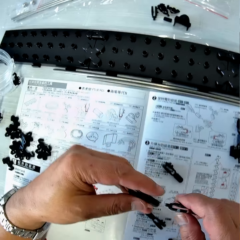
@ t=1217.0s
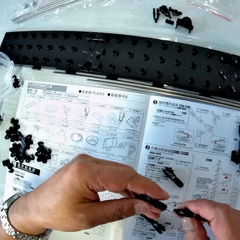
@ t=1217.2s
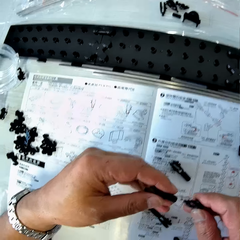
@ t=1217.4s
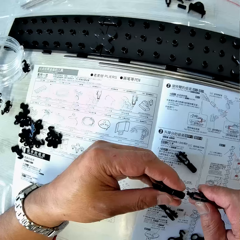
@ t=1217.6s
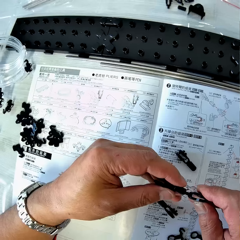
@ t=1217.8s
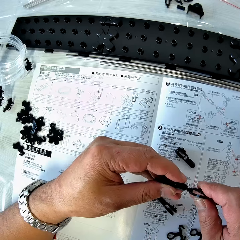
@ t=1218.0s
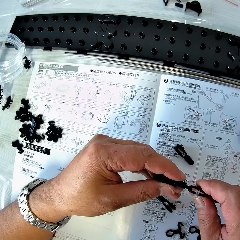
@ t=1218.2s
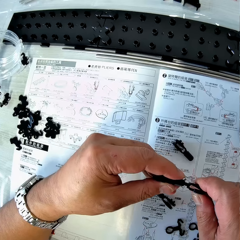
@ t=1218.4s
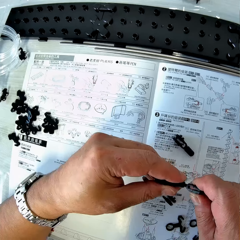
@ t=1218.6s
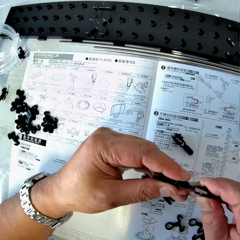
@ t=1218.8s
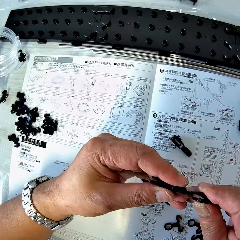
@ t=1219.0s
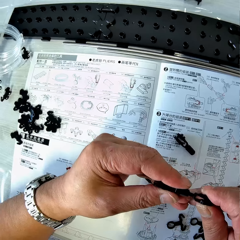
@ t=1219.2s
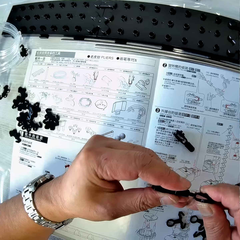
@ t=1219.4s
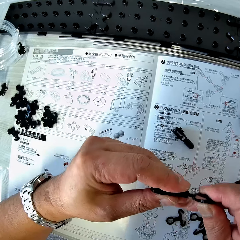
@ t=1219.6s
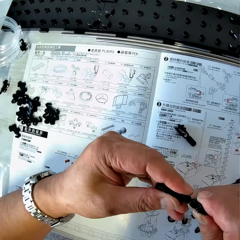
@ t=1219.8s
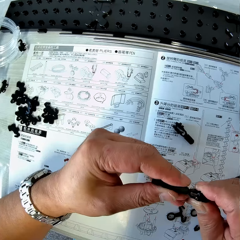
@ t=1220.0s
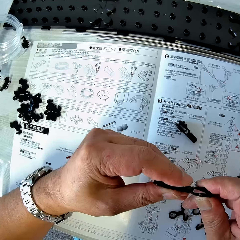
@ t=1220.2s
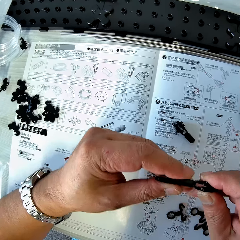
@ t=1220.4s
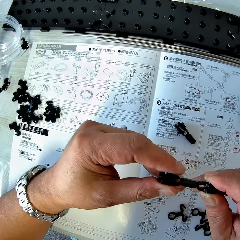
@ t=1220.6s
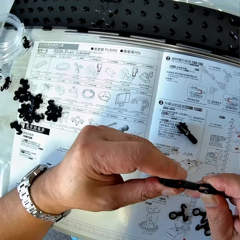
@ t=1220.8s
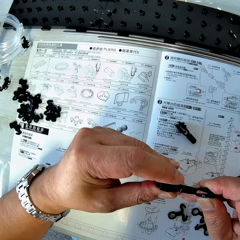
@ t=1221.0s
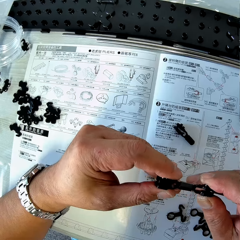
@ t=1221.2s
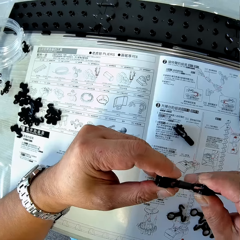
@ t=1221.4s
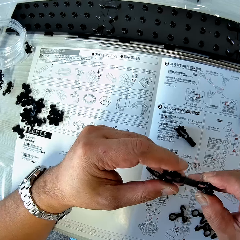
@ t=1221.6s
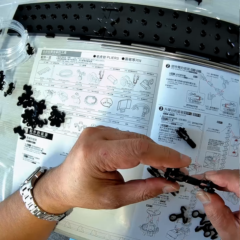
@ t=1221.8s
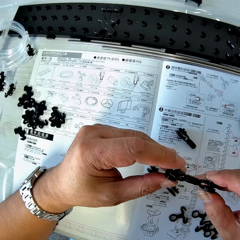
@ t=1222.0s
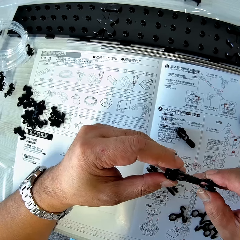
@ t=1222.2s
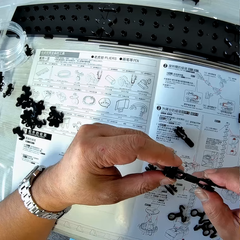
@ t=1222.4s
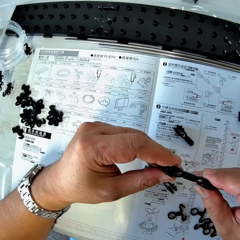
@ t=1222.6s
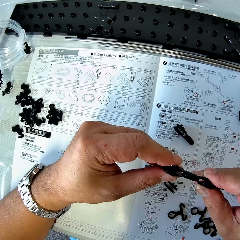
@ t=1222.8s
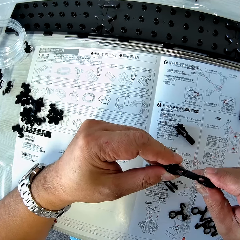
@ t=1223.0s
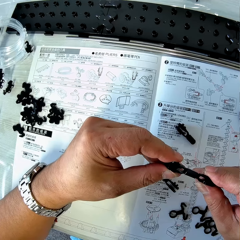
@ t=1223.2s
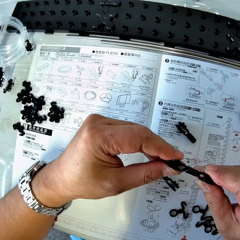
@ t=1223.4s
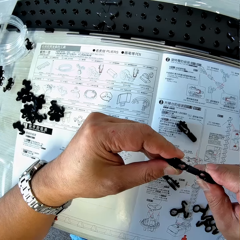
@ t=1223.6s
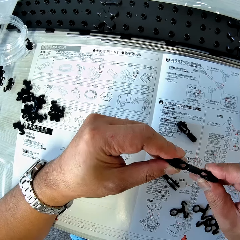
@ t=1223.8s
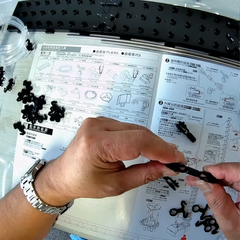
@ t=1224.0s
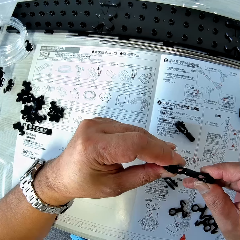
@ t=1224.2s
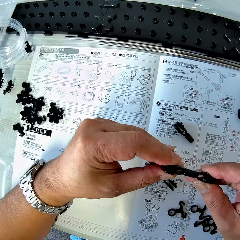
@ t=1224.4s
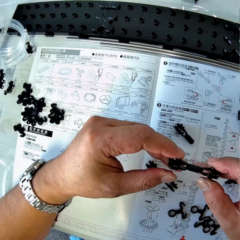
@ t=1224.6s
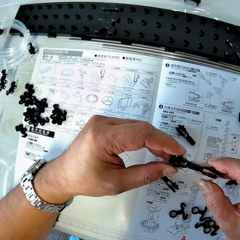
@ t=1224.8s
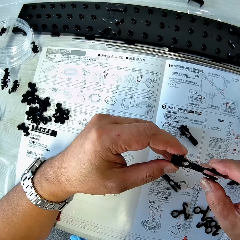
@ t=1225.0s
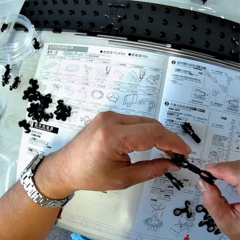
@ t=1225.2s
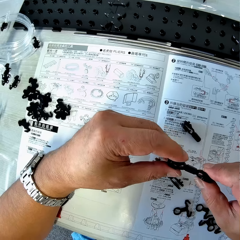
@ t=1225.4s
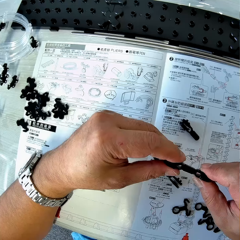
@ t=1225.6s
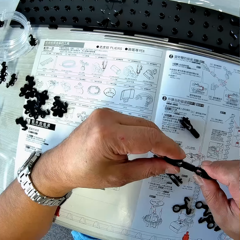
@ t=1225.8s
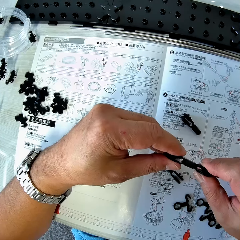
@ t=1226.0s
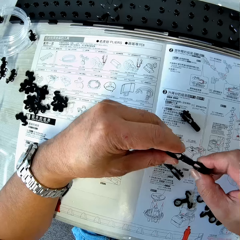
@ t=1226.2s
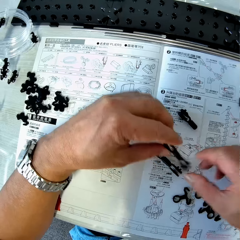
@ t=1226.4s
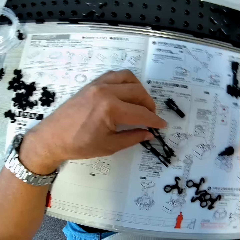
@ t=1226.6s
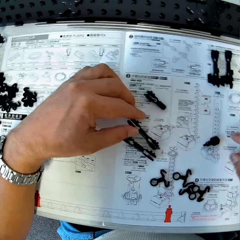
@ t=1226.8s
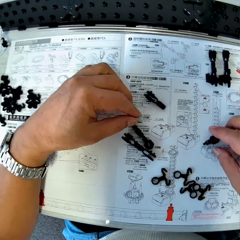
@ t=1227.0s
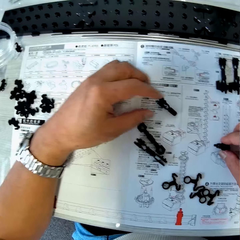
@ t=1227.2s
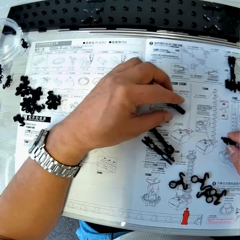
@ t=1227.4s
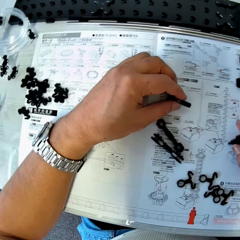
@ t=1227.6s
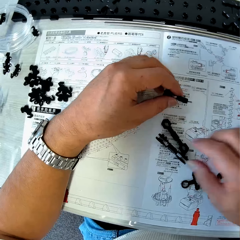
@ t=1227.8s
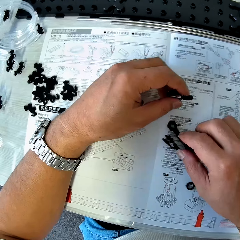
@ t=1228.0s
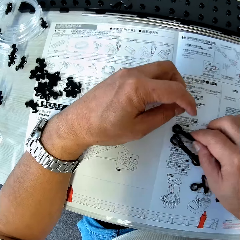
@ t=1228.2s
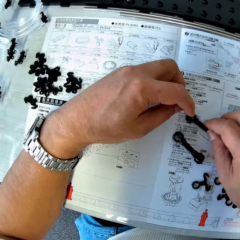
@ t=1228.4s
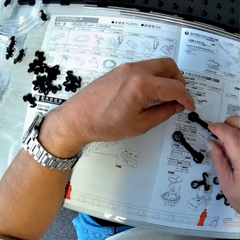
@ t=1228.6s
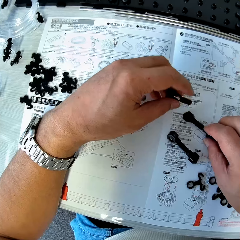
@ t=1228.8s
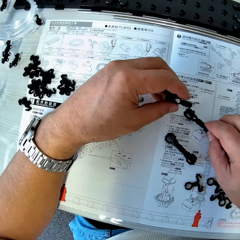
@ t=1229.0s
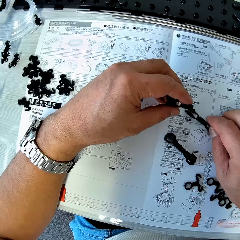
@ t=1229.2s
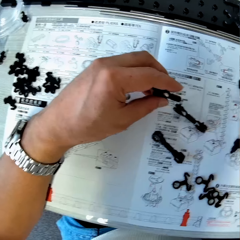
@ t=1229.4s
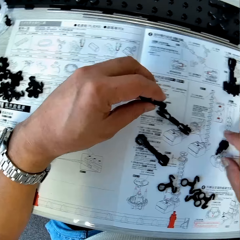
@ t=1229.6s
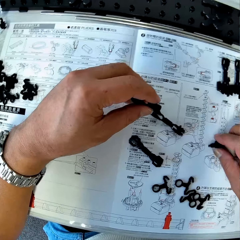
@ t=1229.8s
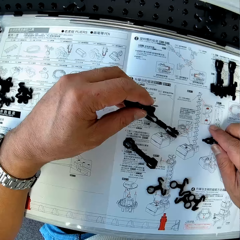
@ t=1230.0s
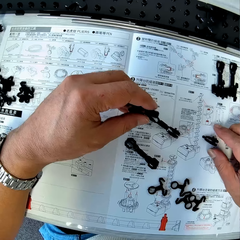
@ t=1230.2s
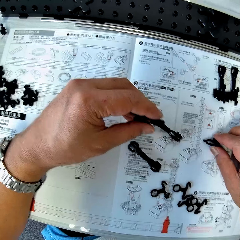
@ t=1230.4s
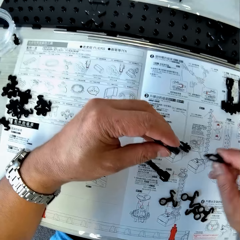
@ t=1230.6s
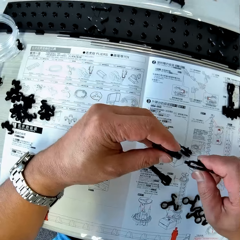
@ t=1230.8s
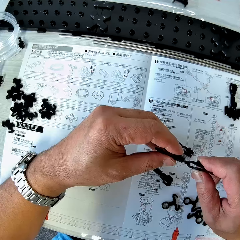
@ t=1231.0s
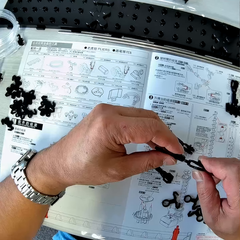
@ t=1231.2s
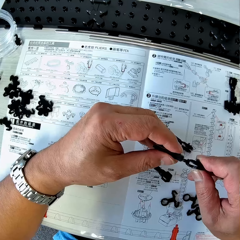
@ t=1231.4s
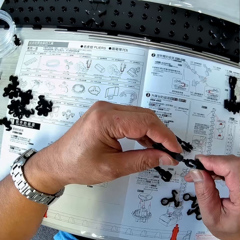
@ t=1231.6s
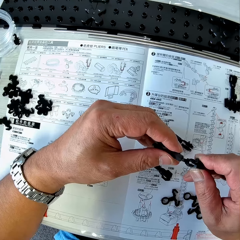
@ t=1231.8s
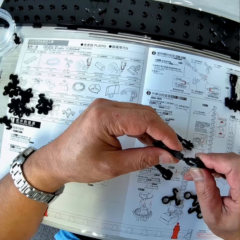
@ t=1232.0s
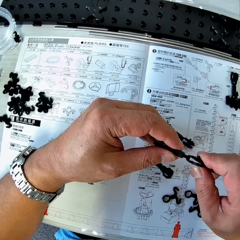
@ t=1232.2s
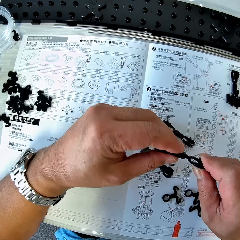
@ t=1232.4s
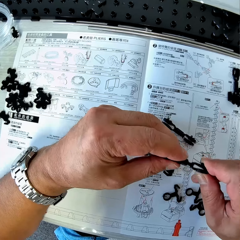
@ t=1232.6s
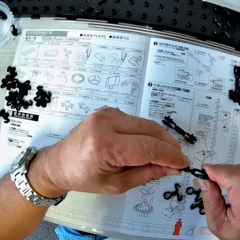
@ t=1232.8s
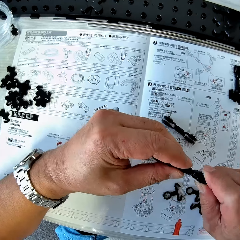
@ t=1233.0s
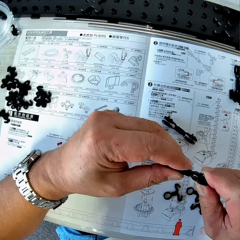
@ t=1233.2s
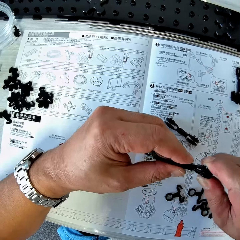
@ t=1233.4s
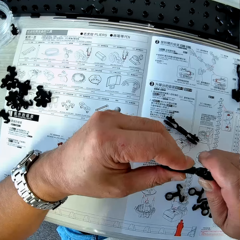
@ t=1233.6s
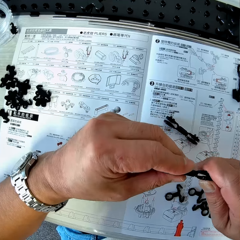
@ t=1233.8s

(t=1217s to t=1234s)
The camera wearer lifts up the coupled arm holders and arm sheath and an arm holder from the table and fixes the coupled arm holders and arm sheath with the arm holder. He drops the coupled arm holders and arm sheath on the table. He moves the rail. He picks up the coupled arm holders and arm sheath and the arm holder from the table. He holds the coupled arm holders and arm sheath with his right hand. He picks up the arm holder from the table and fixes the arm holder to the coupled arm holders and arm sheath.

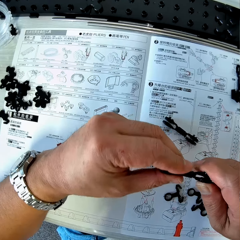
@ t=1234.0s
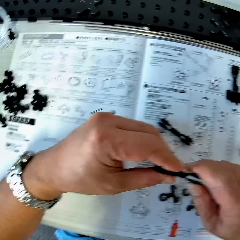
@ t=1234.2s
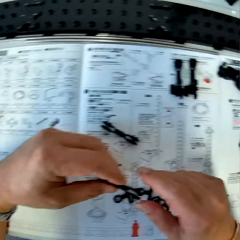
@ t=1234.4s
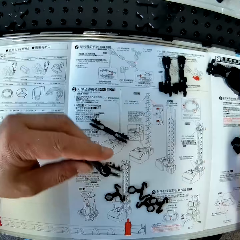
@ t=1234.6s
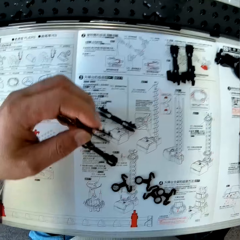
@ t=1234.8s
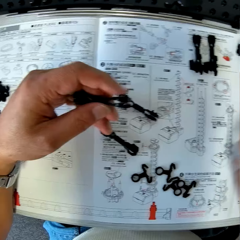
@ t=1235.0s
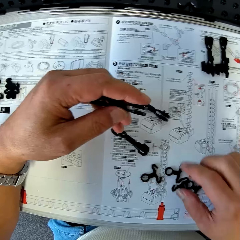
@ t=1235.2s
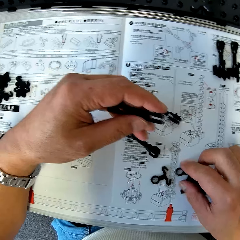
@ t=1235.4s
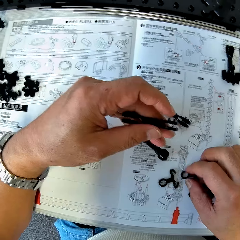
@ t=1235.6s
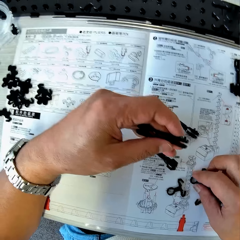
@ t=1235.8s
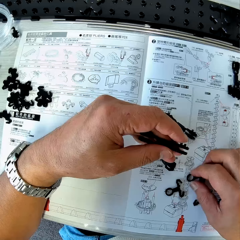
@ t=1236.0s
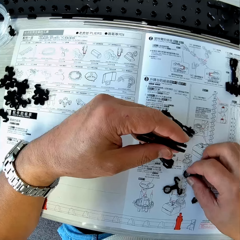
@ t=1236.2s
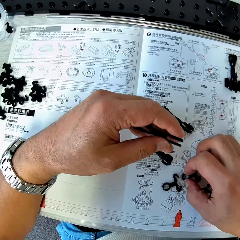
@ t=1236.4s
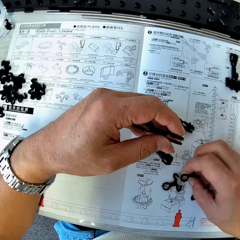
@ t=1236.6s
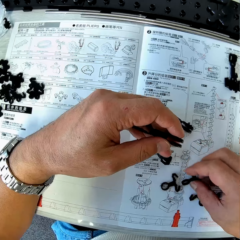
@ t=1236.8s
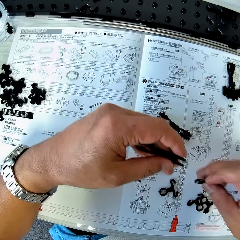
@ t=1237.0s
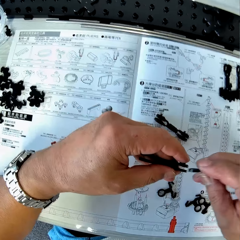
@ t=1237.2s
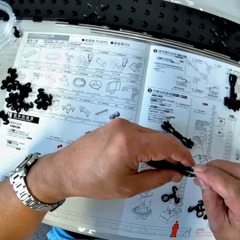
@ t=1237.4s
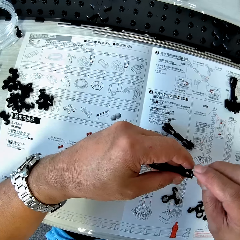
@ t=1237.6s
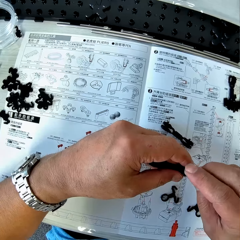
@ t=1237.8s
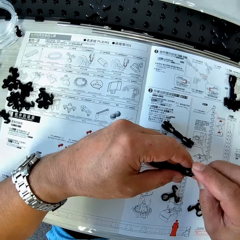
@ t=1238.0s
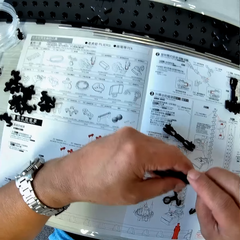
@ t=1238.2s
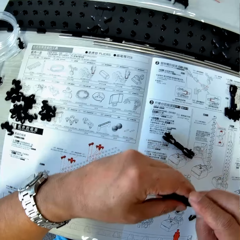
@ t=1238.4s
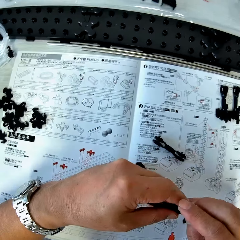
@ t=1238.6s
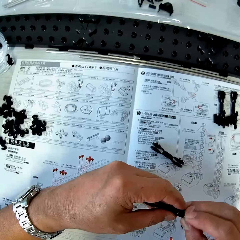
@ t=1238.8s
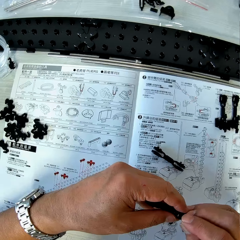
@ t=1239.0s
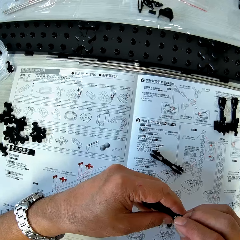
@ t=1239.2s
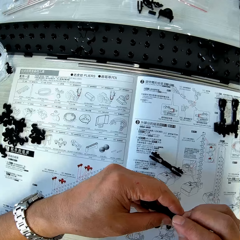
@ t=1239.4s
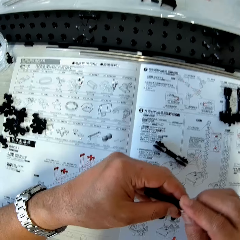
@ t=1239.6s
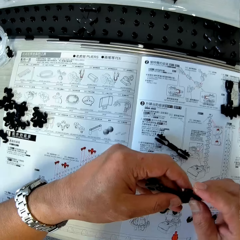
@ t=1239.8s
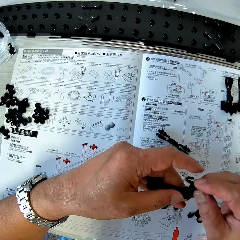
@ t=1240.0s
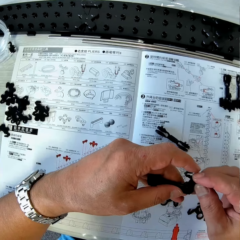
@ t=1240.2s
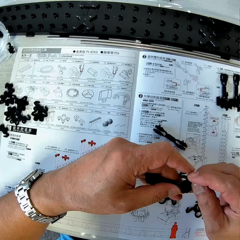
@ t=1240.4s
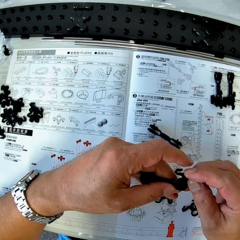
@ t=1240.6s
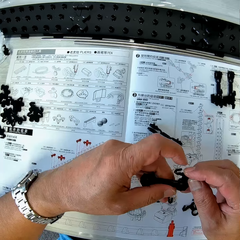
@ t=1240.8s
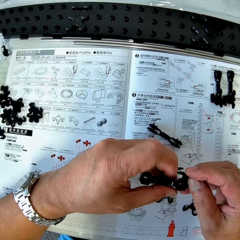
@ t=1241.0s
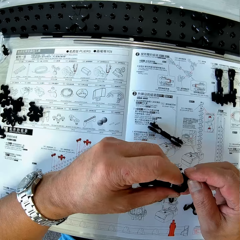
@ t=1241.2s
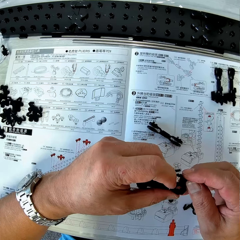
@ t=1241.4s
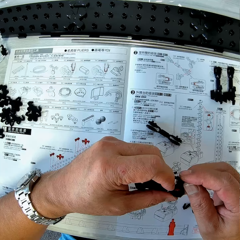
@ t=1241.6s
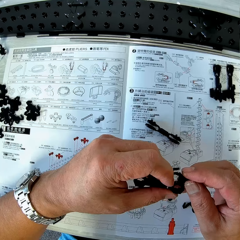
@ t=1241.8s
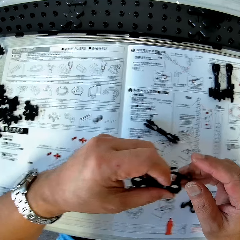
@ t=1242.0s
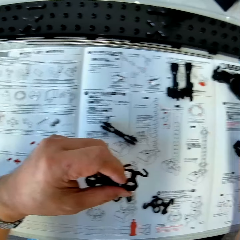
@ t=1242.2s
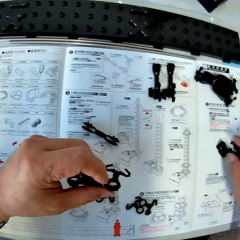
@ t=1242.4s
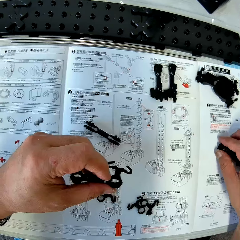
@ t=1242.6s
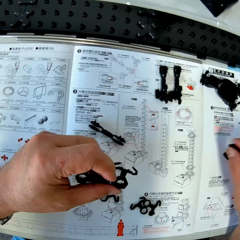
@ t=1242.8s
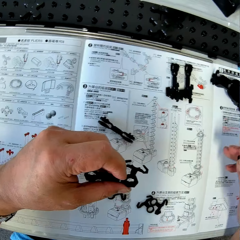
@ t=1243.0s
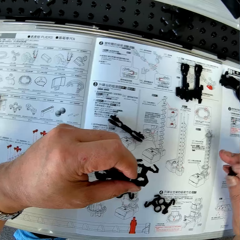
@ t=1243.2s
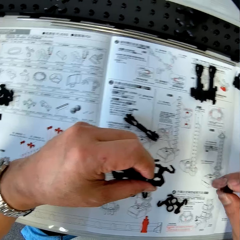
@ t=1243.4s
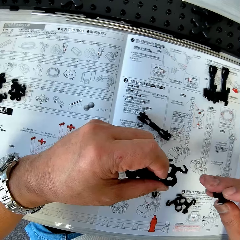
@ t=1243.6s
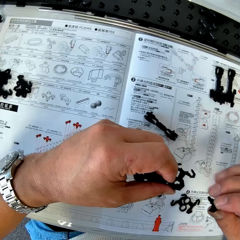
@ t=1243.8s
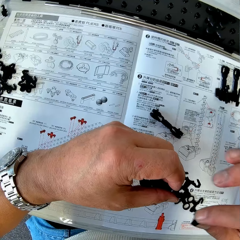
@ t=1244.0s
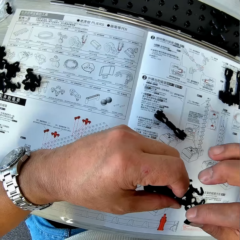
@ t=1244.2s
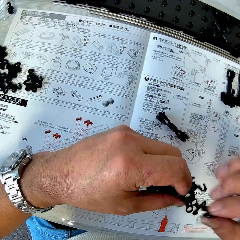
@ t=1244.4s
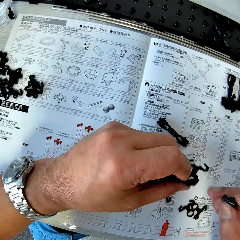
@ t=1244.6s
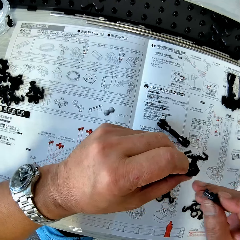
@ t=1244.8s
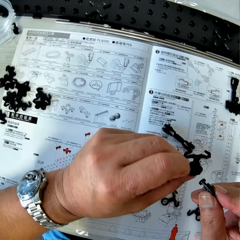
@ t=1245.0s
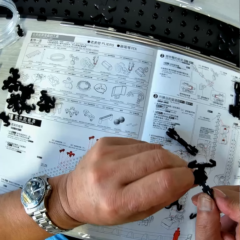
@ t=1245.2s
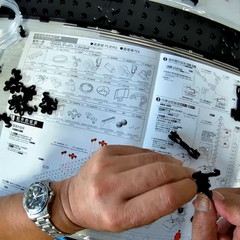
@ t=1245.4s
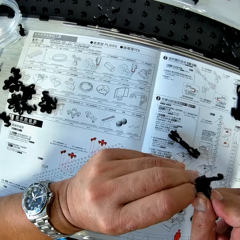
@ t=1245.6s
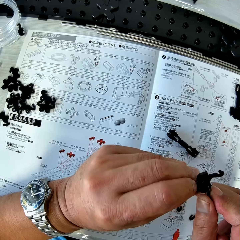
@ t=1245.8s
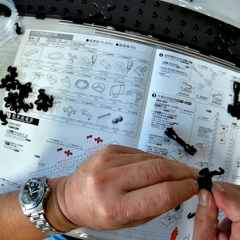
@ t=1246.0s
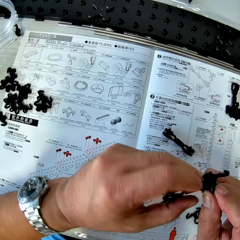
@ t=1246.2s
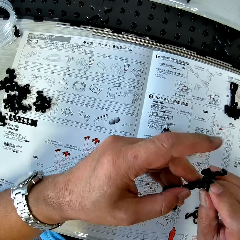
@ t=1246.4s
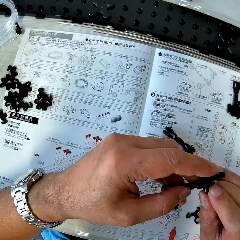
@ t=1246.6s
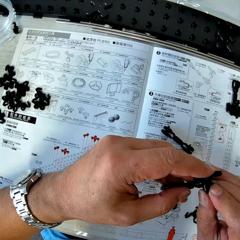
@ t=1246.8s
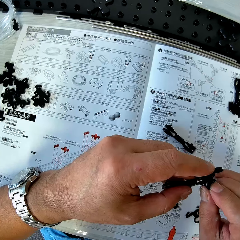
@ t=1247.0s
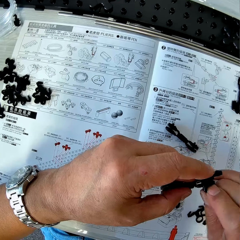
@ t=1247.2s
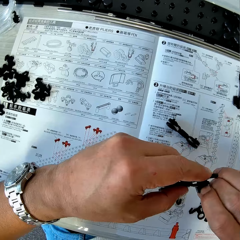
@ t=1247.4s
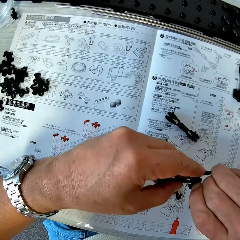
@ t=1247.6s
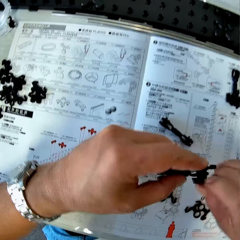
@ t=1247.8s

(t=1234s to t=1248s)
The camera wearer picks up an arm piece with his right hand. He fixes the arm piece to the coupled arm holders and arm sheath. He picks up an arm wrench with his right hand and fixes the arm wrench into the arm piece.
